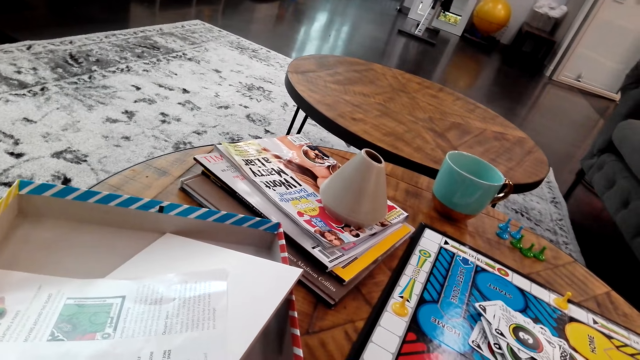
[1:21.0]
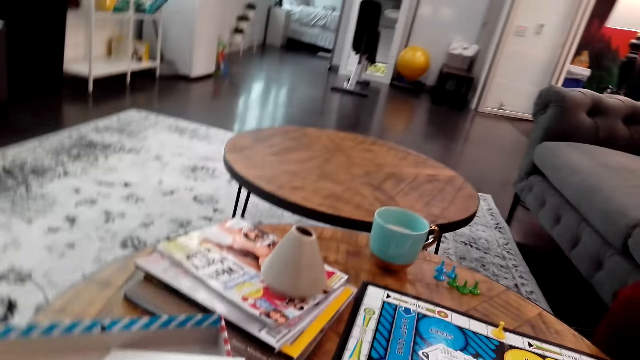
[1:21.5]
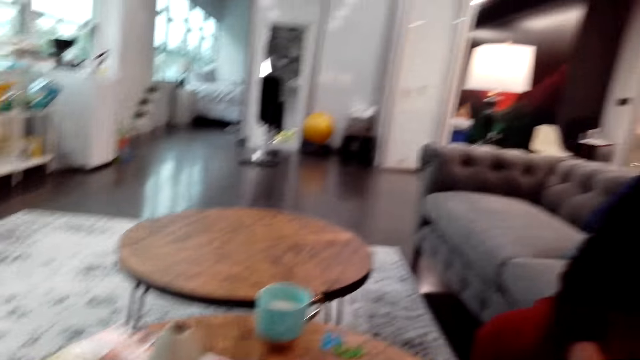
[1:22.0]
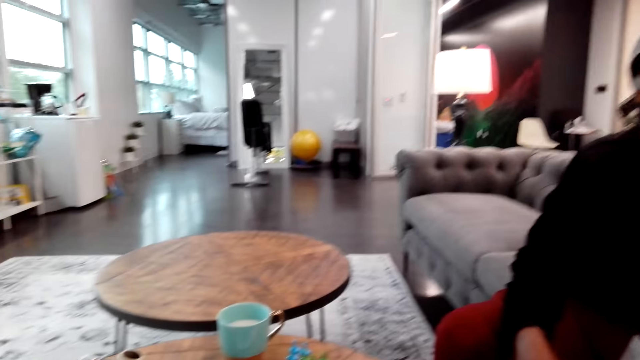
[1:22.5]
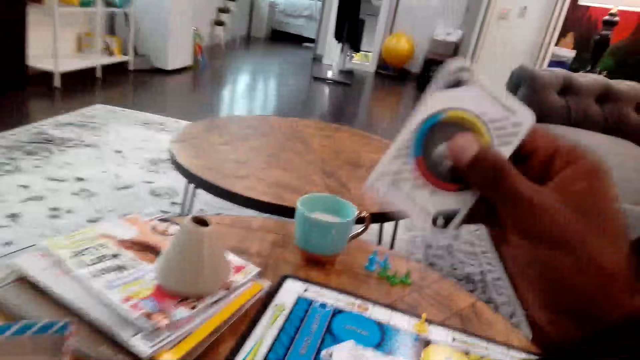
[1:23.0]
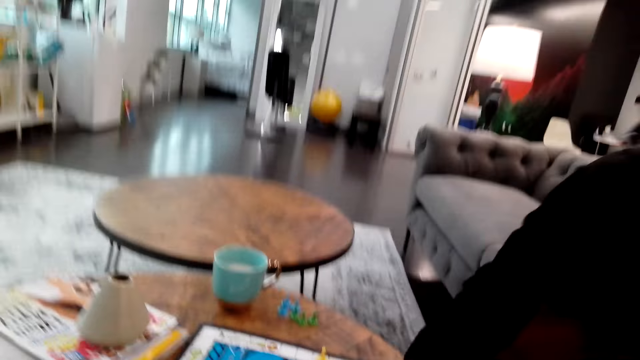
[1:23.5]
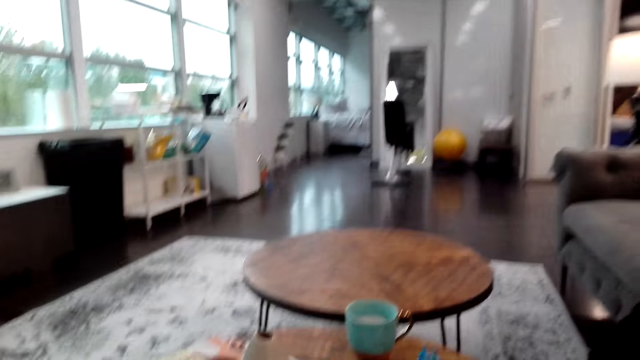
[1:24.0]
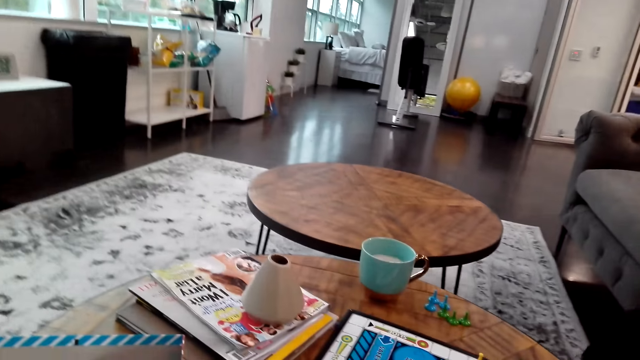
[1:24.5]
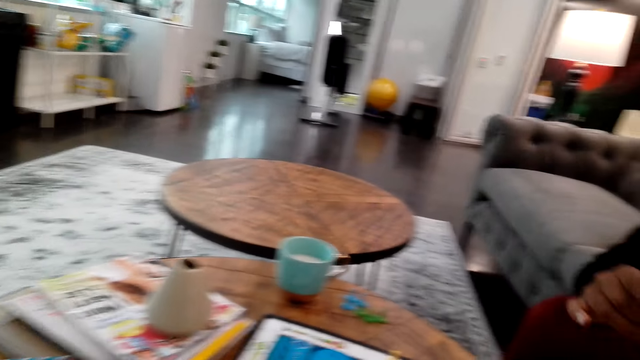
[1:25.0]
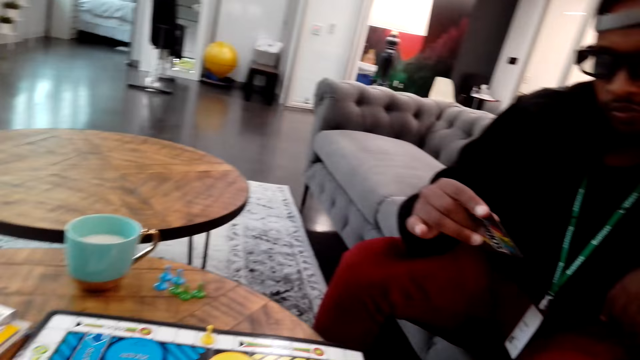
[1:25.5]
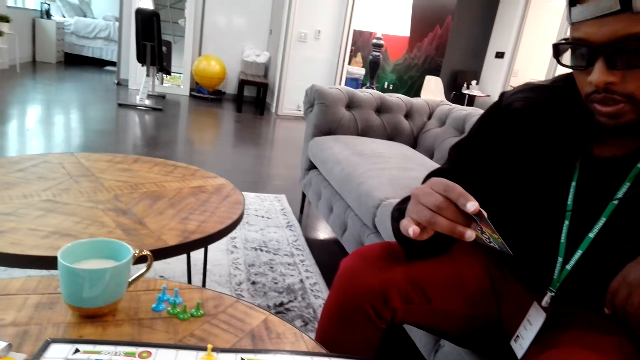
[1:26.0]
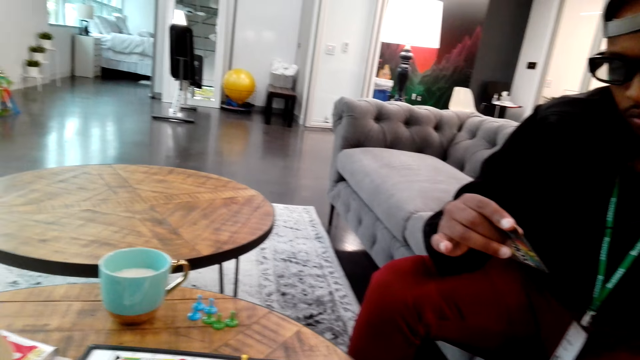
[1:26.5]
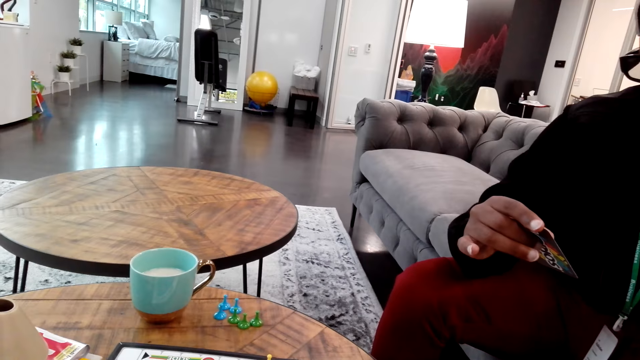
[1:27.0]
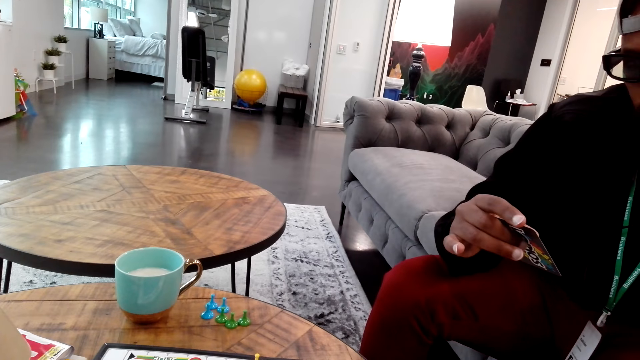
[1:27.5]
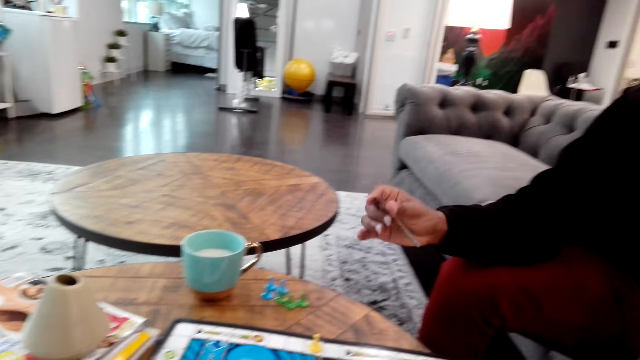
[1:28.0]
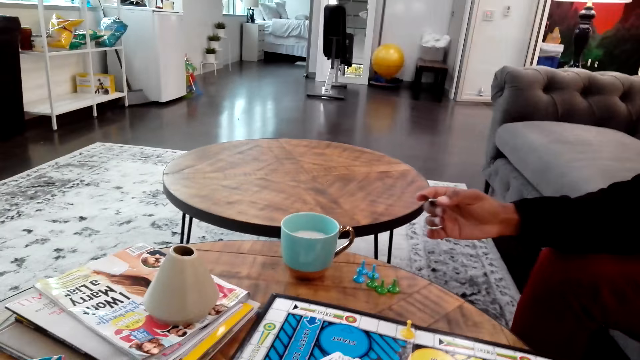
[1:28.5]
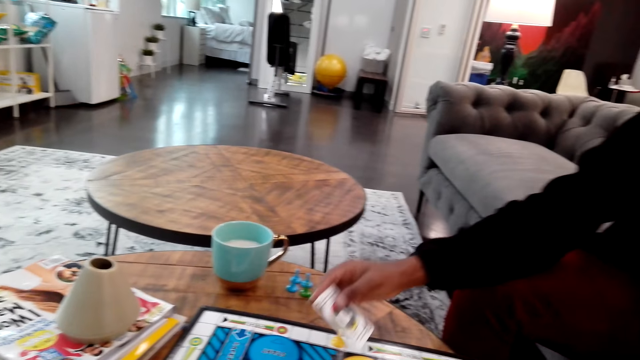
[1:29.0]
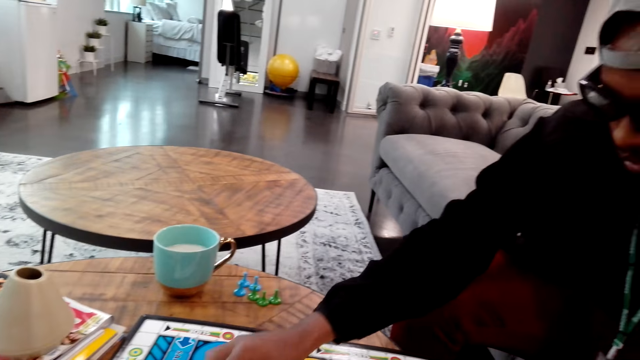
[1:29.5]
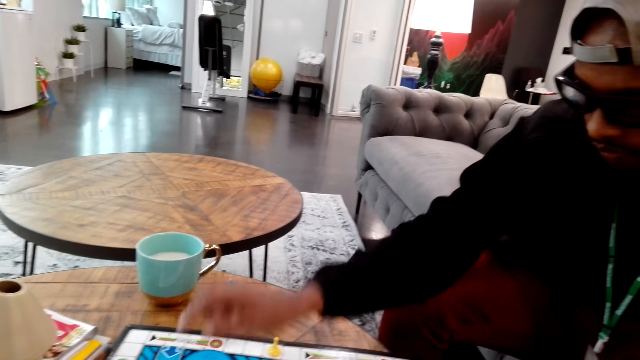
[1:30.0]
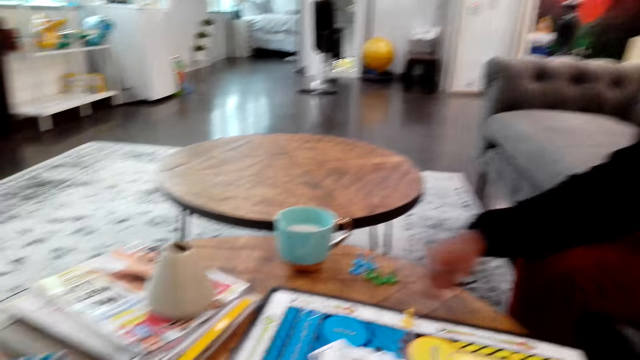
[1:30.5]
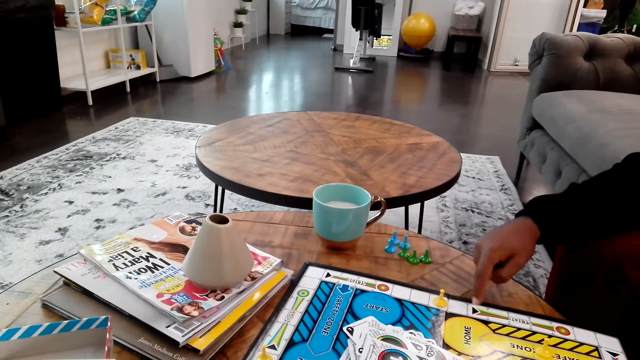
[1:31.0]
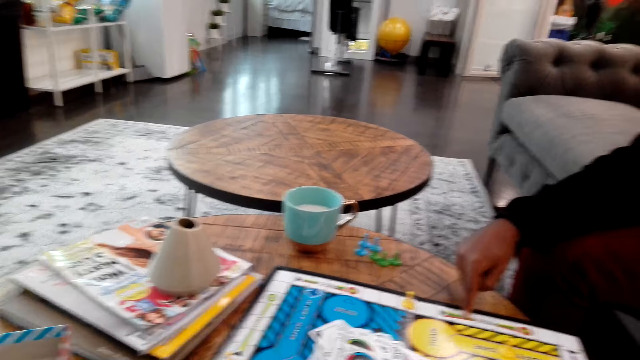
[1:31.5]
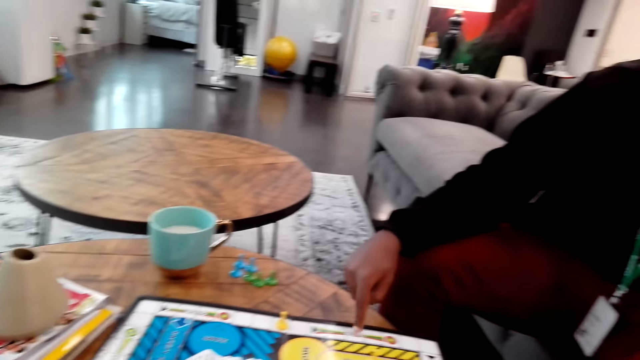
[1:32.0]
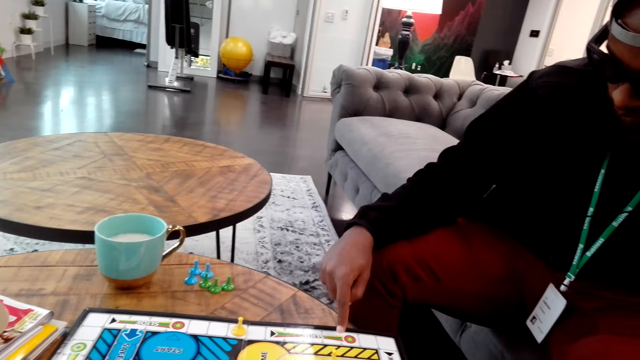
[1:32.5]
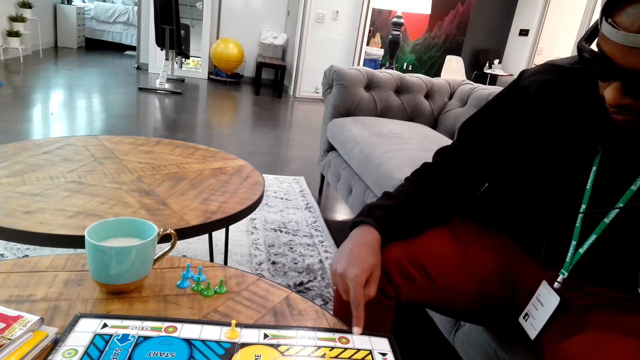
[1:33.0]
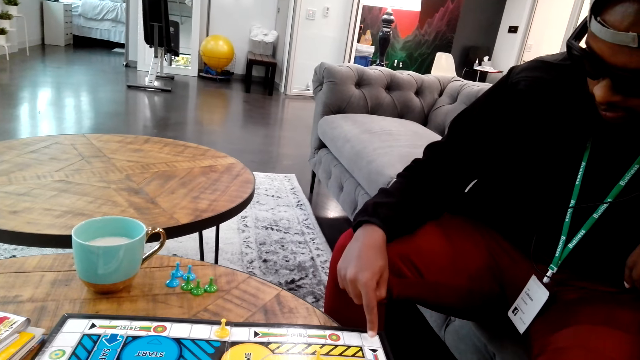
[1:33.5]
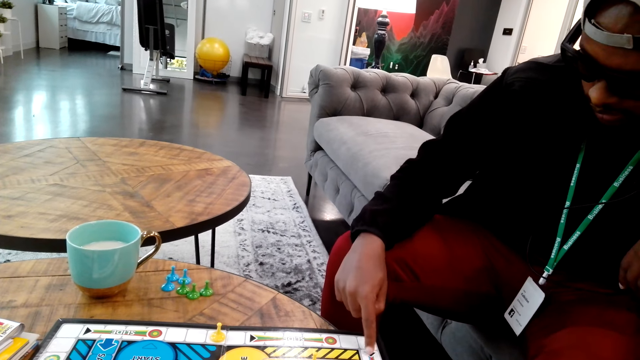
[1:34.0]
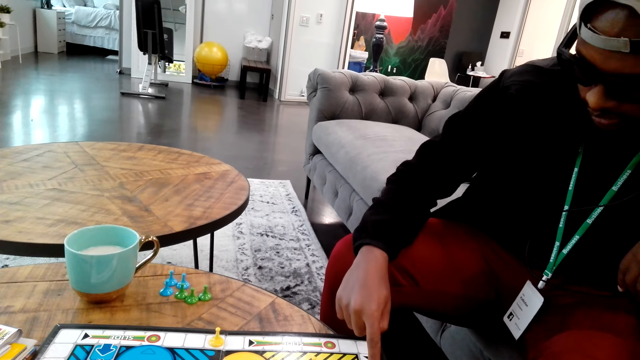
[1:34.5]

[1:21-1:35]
The camera wearer places down a card. A man picks up the card. The man places down the card. The man counts on a chess board. The camera wearer counts boxes.

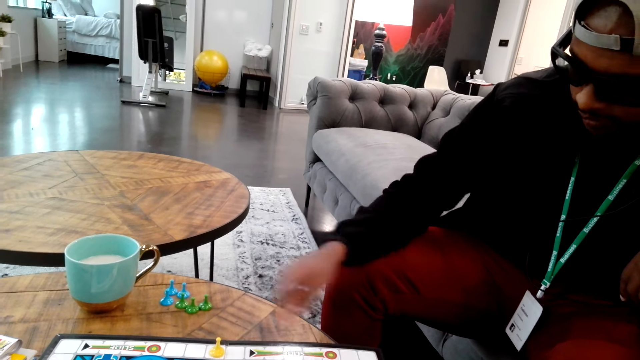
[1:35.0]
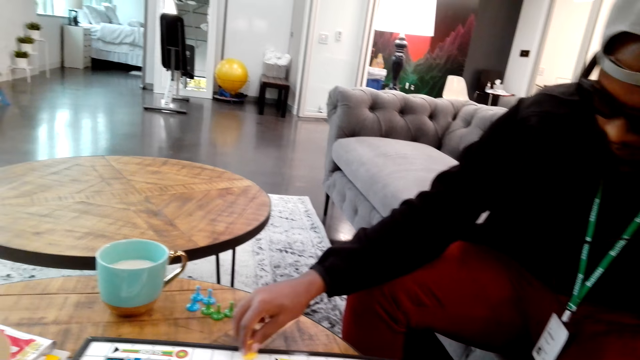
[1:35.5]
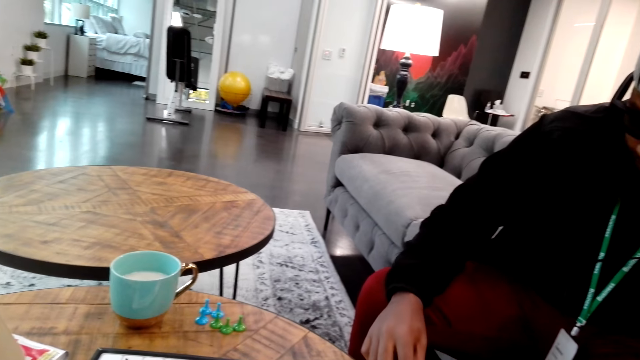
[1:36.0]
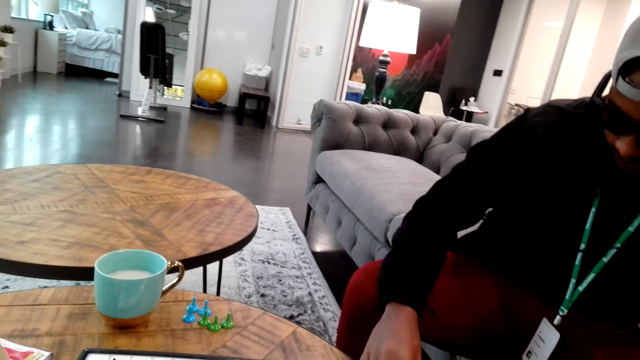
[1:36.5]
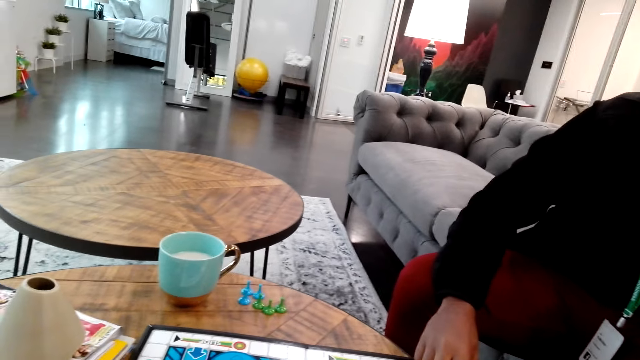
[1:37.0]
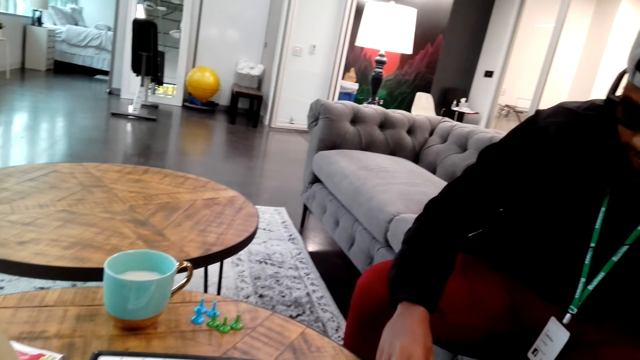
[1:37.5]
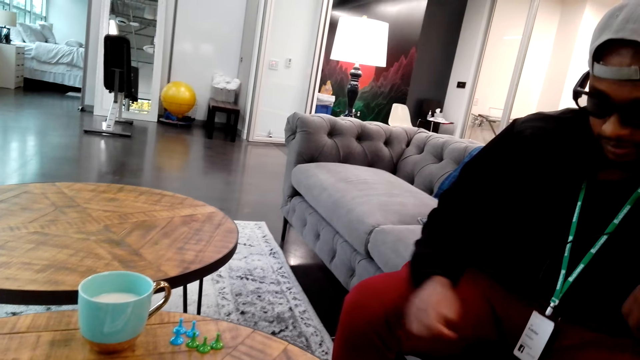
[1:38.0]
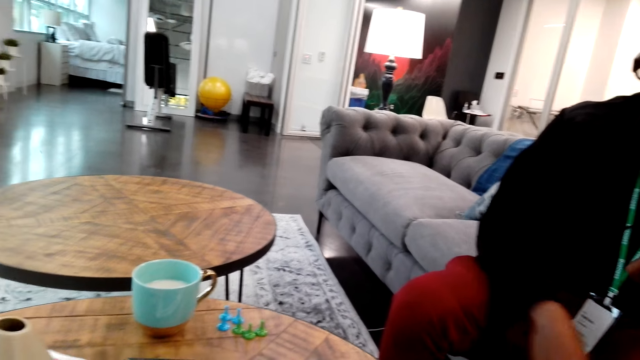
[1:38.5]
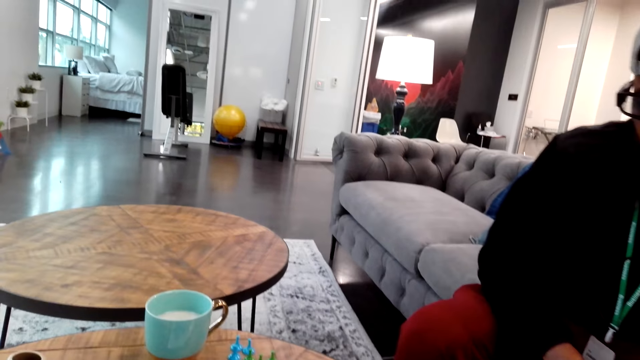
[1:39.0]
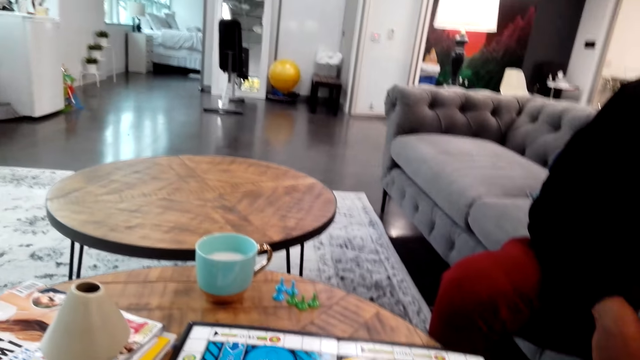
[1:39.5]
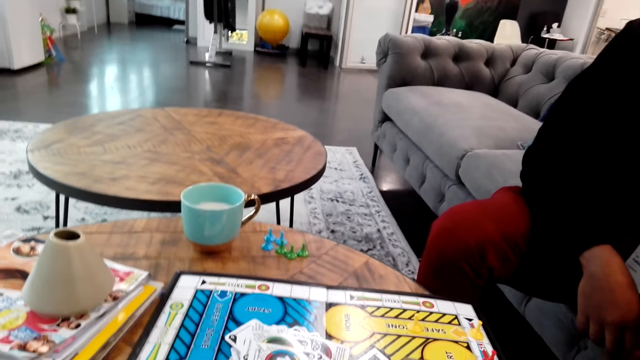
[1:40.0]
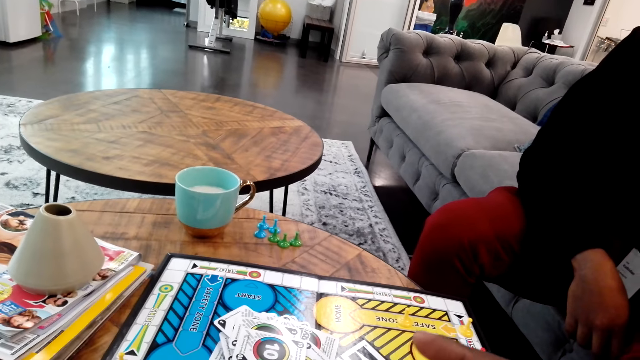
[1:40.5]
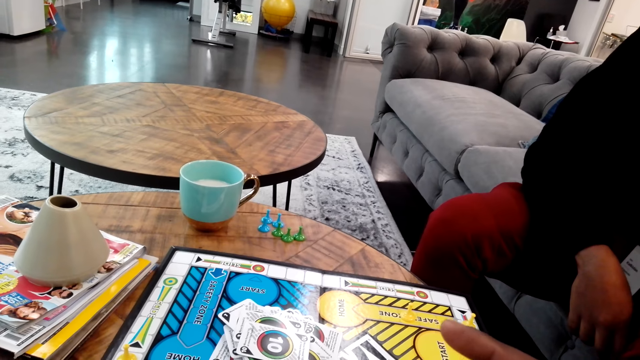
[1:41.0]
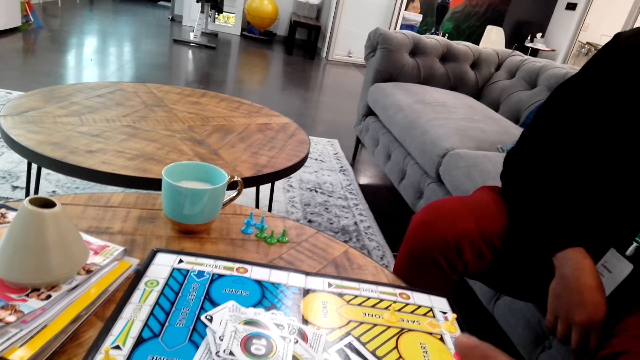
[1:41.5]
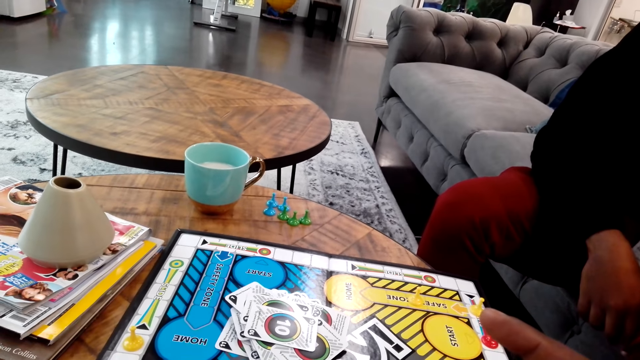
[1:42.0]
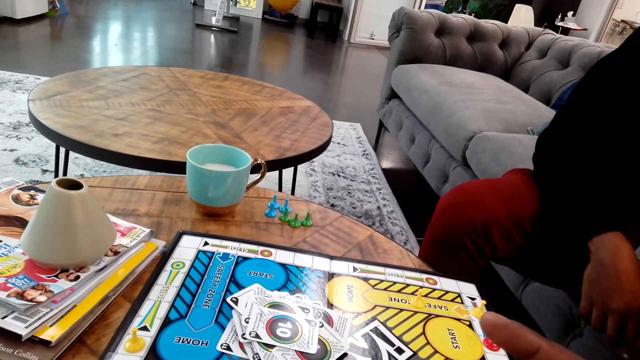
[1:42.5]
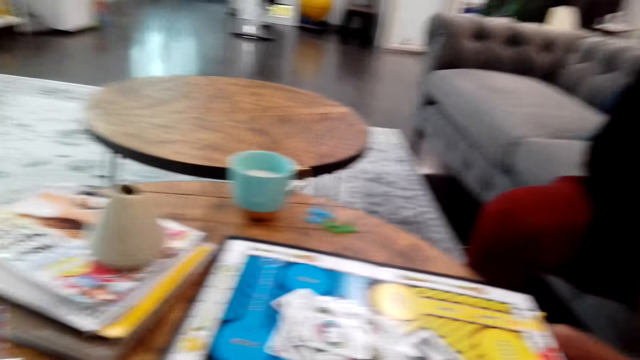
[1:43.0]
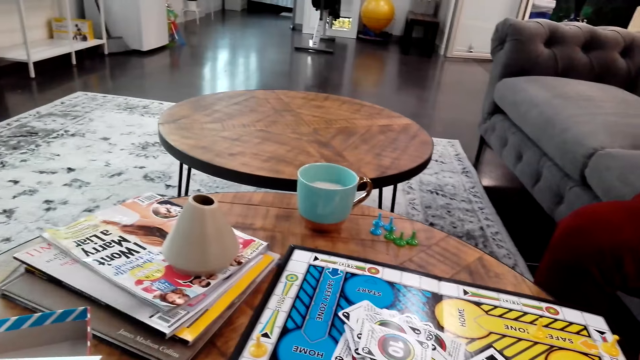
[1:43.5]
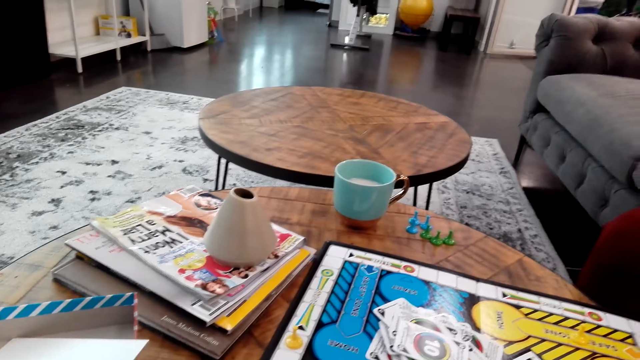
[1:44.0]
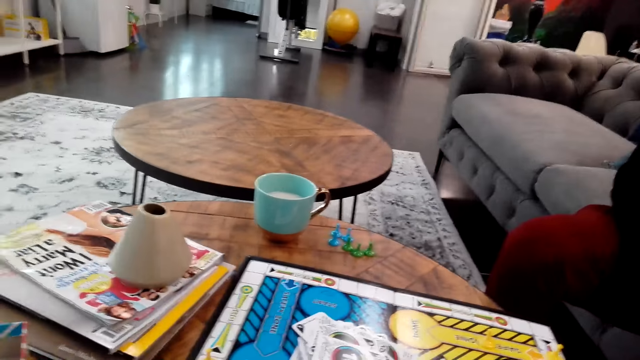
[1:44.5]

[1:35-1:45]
A man moves a chessman. The camera wearer looks around.
